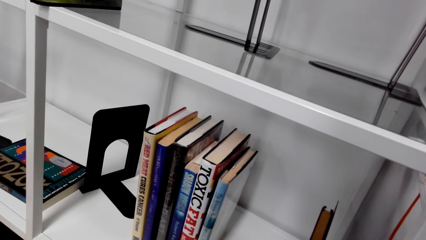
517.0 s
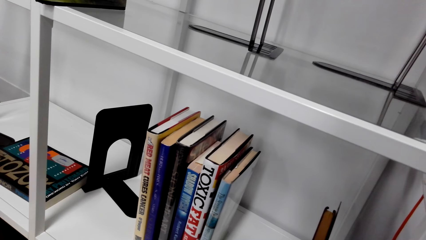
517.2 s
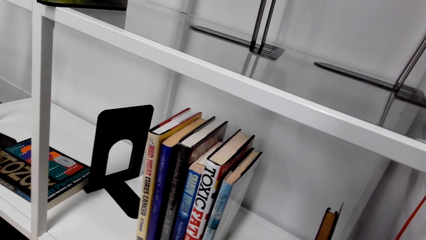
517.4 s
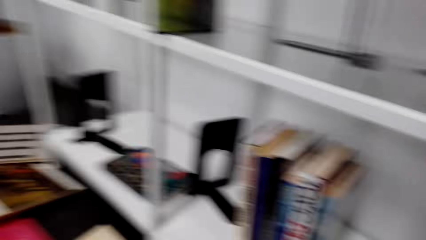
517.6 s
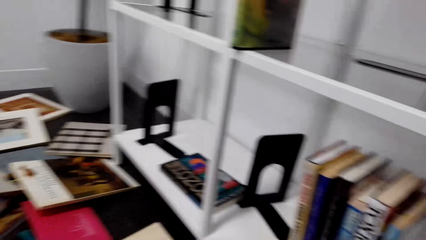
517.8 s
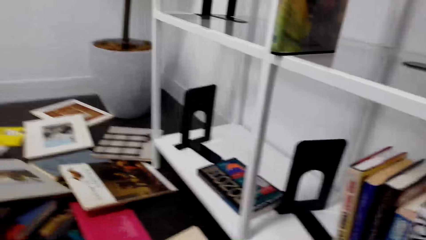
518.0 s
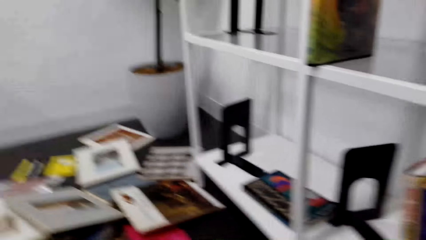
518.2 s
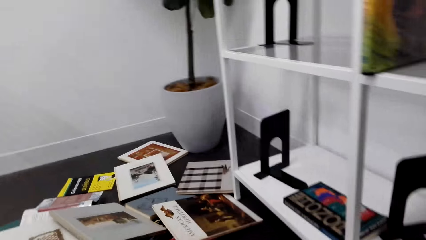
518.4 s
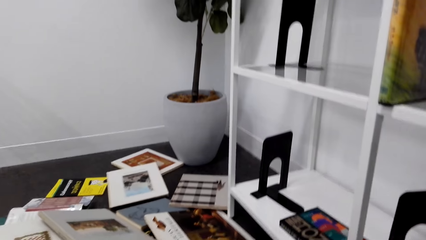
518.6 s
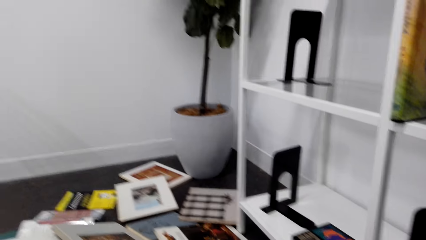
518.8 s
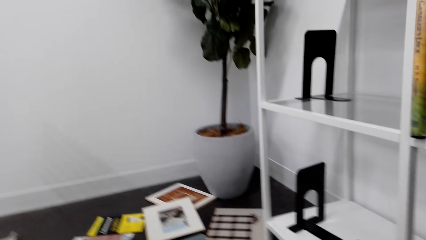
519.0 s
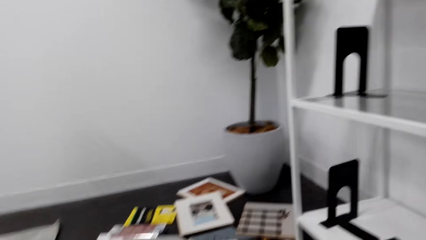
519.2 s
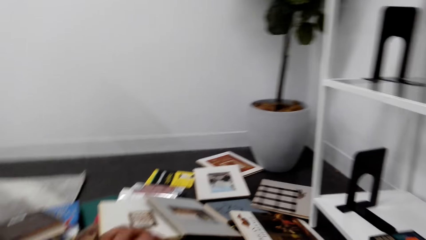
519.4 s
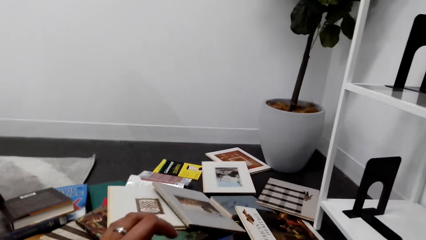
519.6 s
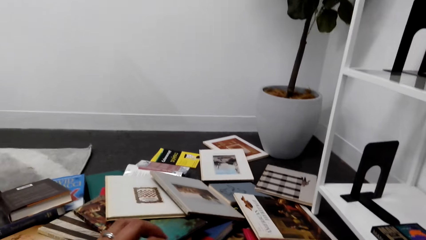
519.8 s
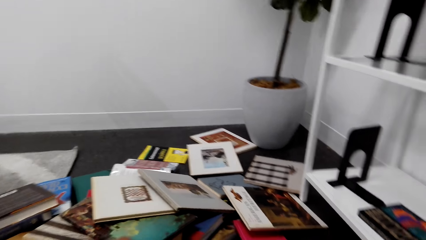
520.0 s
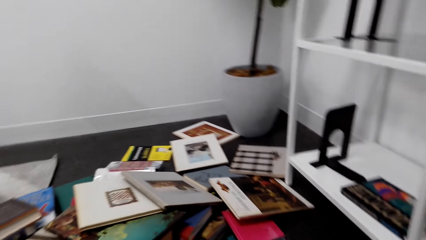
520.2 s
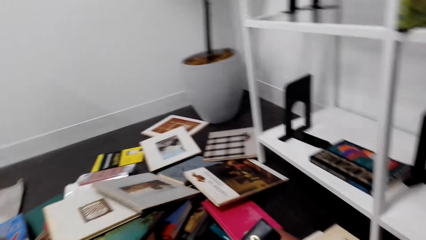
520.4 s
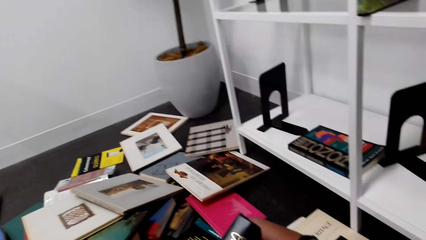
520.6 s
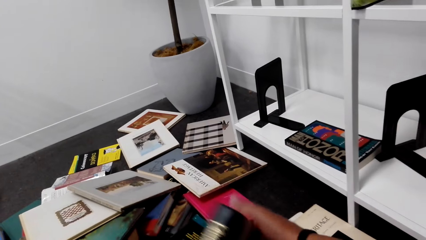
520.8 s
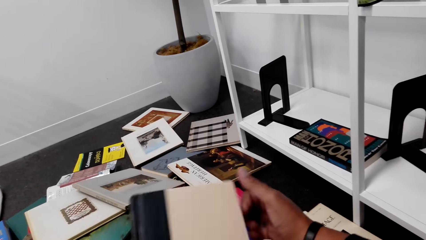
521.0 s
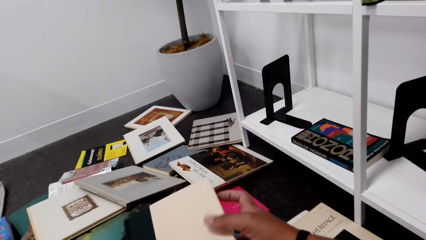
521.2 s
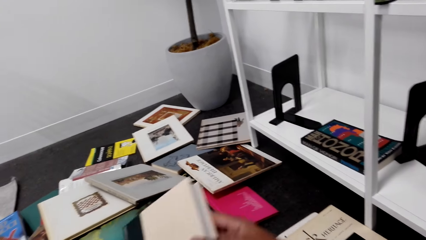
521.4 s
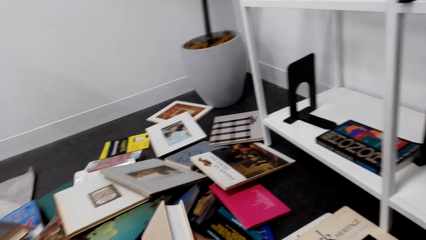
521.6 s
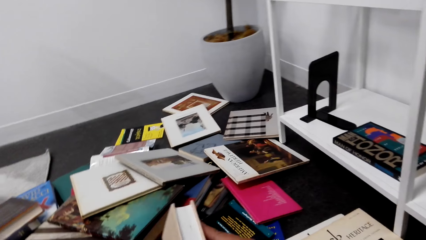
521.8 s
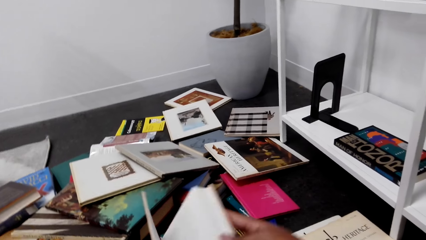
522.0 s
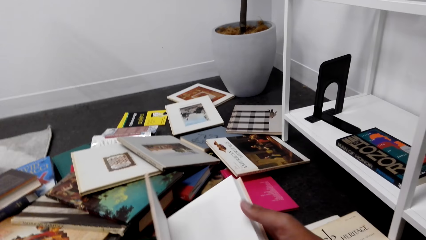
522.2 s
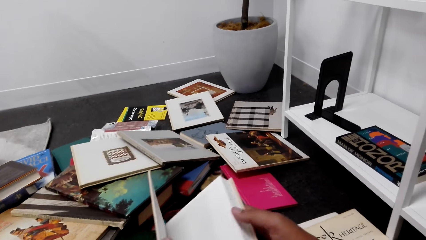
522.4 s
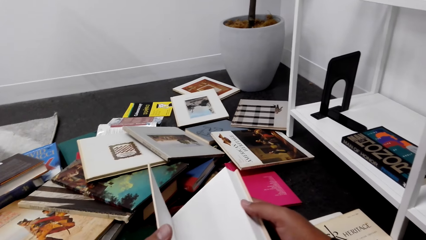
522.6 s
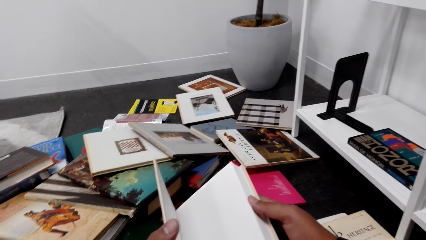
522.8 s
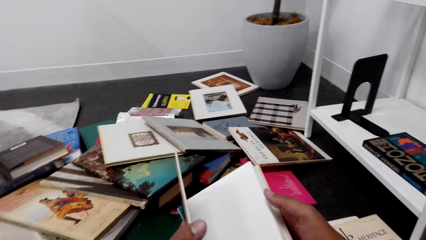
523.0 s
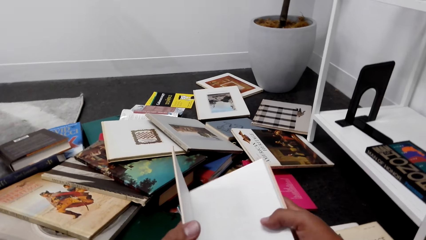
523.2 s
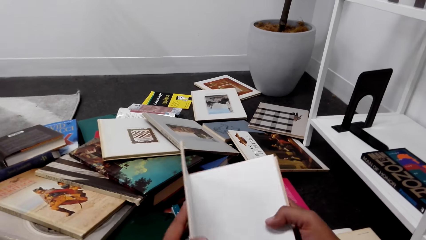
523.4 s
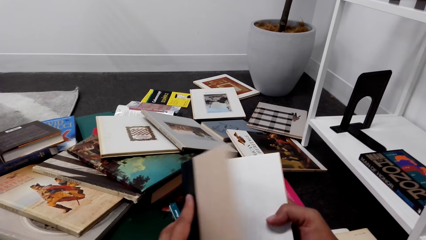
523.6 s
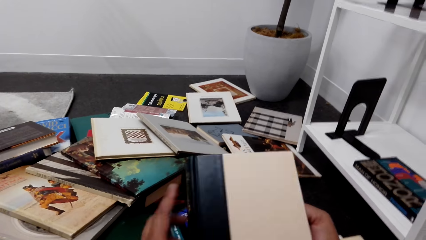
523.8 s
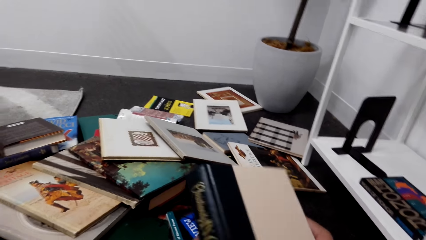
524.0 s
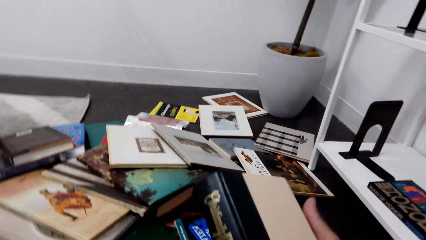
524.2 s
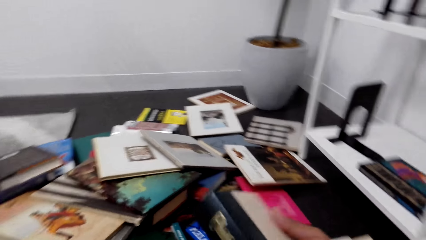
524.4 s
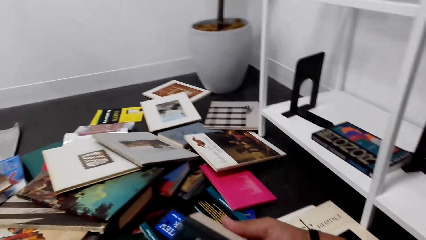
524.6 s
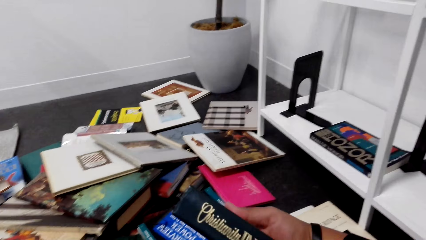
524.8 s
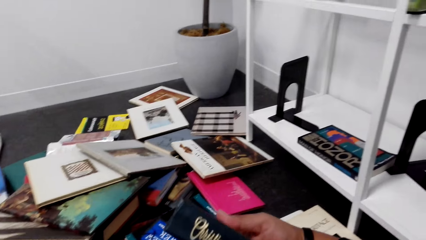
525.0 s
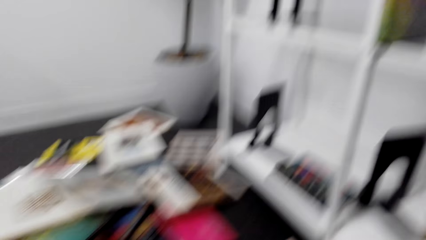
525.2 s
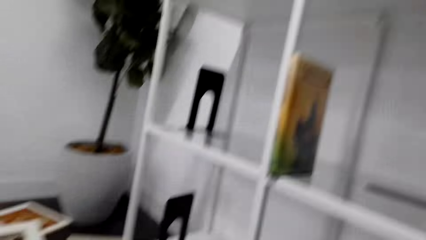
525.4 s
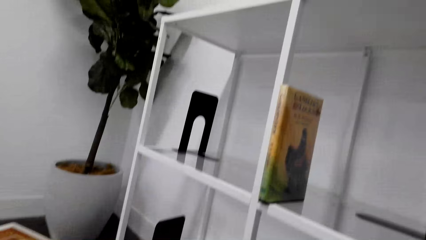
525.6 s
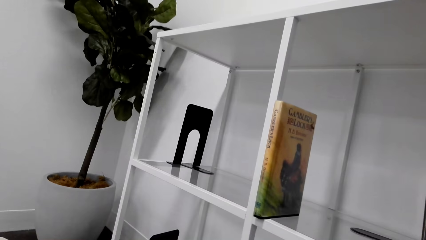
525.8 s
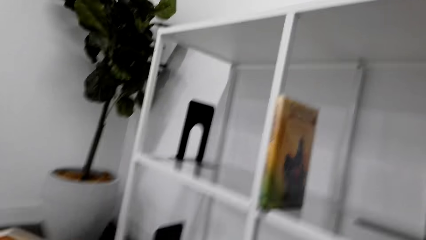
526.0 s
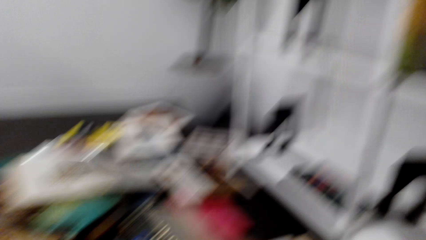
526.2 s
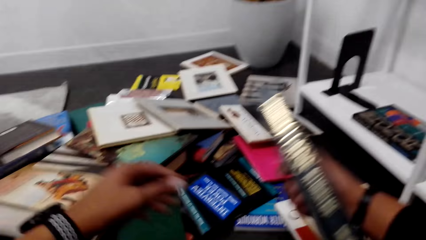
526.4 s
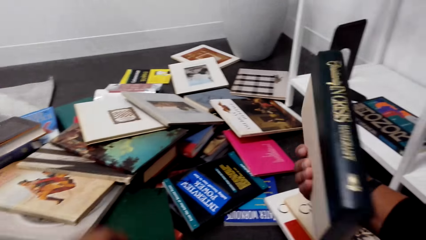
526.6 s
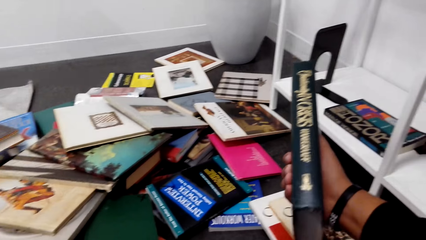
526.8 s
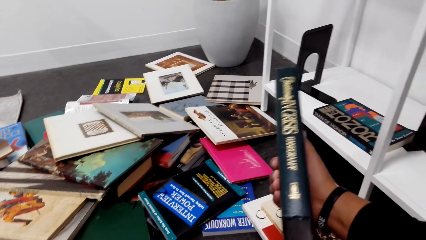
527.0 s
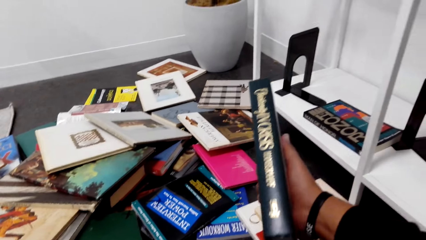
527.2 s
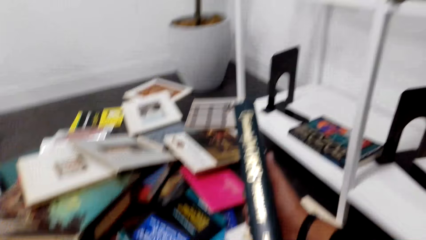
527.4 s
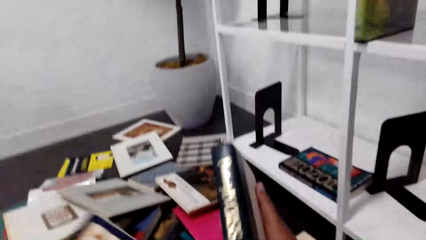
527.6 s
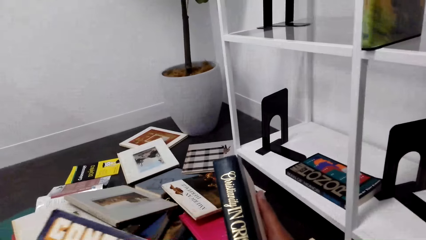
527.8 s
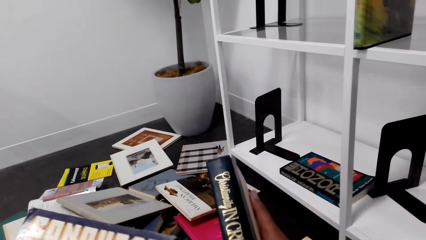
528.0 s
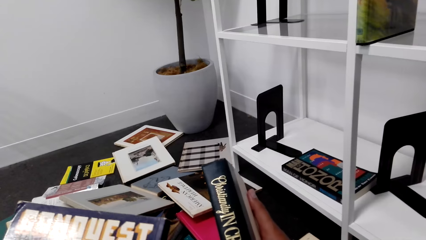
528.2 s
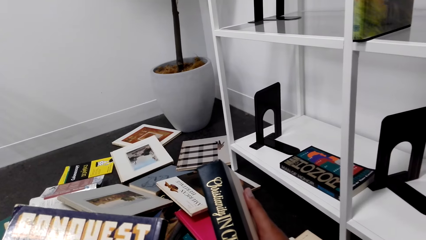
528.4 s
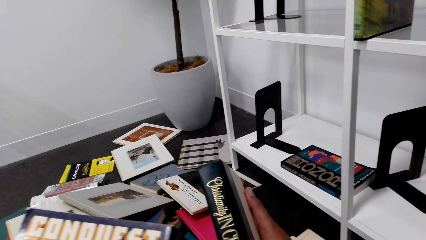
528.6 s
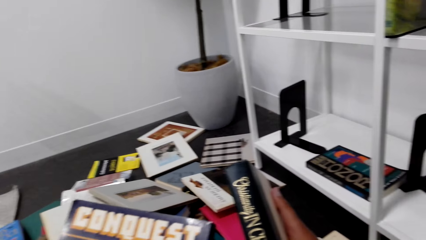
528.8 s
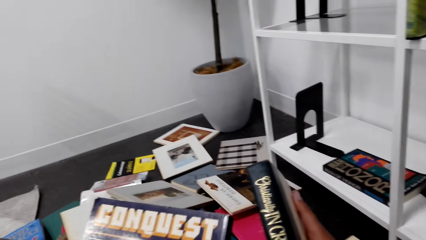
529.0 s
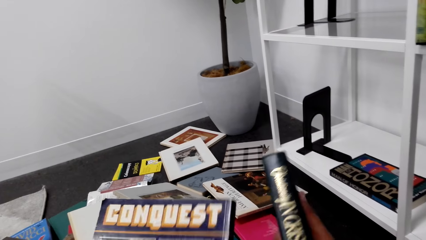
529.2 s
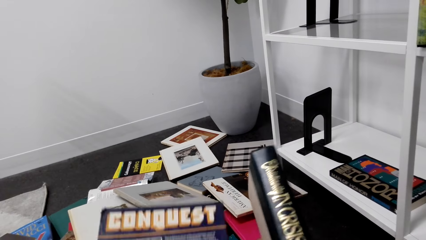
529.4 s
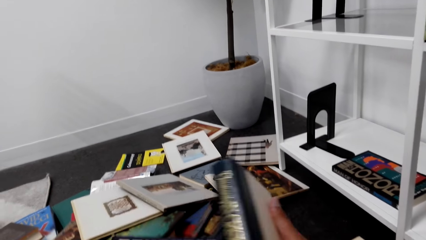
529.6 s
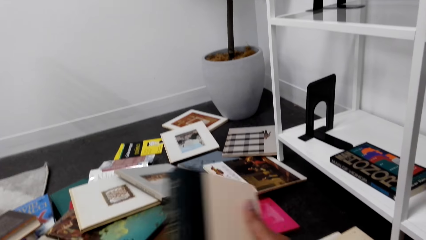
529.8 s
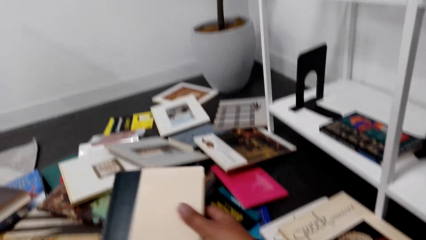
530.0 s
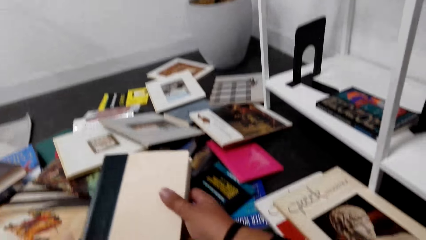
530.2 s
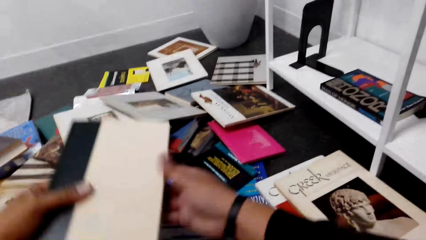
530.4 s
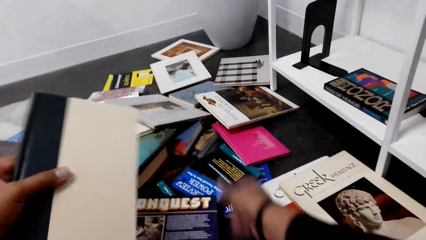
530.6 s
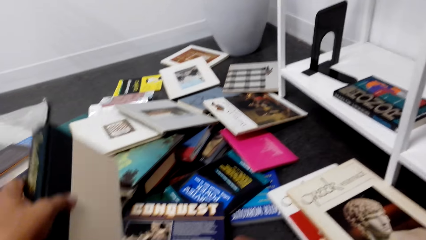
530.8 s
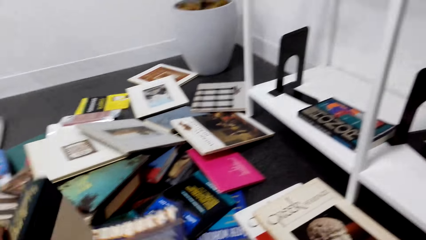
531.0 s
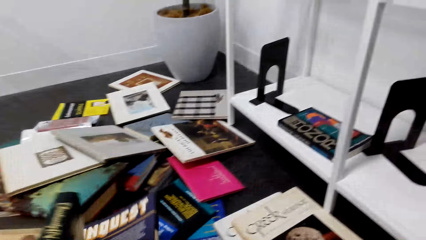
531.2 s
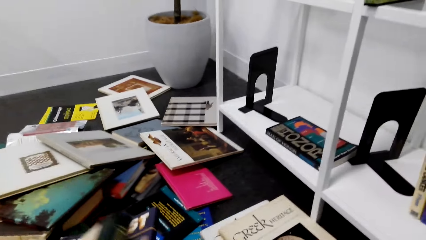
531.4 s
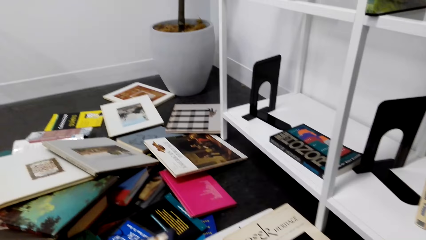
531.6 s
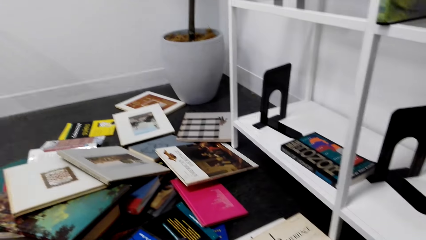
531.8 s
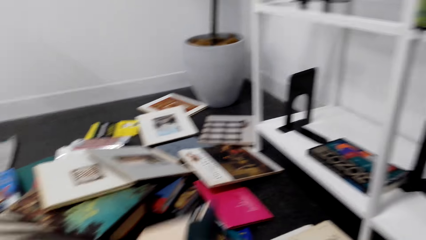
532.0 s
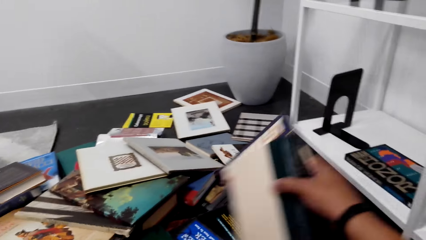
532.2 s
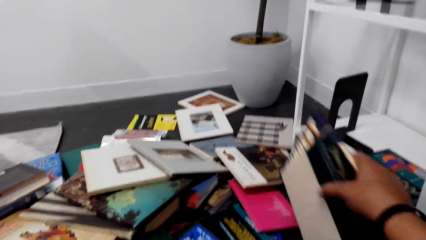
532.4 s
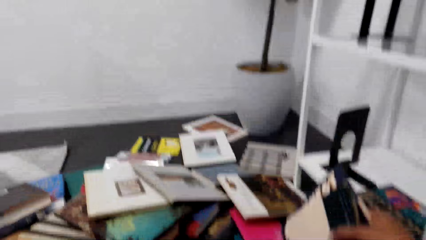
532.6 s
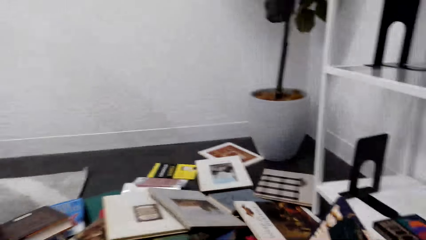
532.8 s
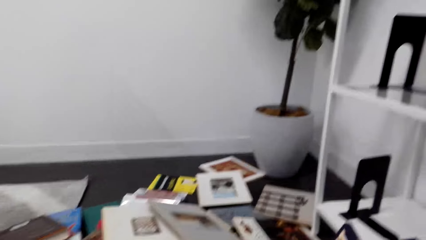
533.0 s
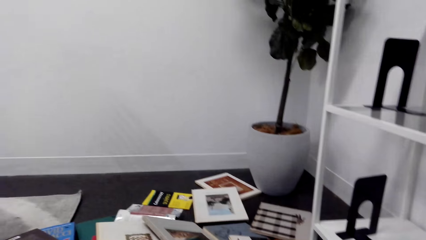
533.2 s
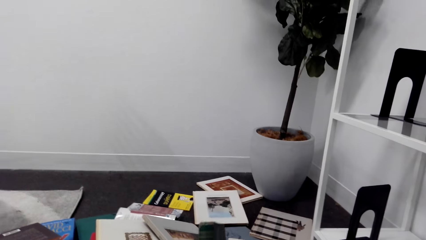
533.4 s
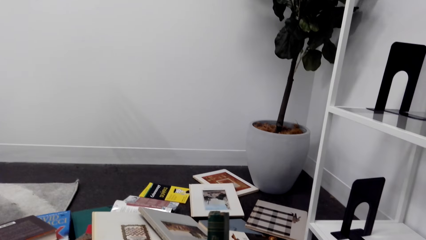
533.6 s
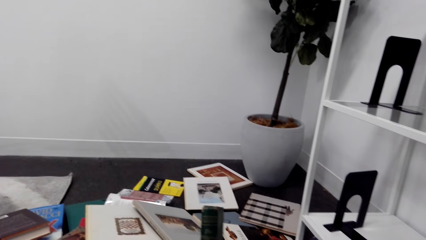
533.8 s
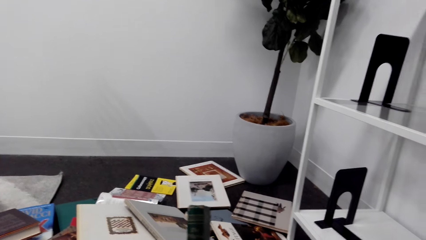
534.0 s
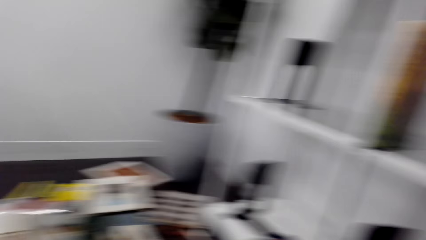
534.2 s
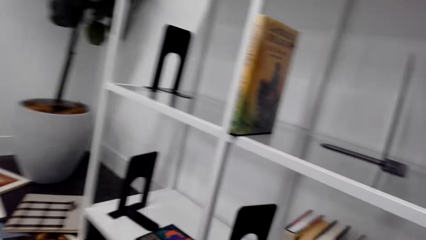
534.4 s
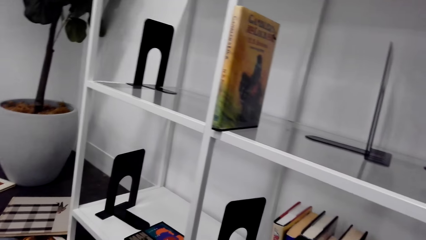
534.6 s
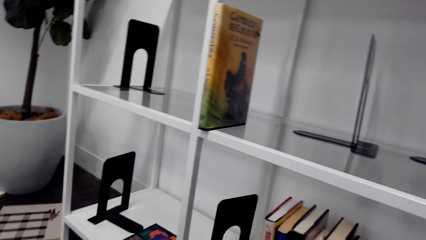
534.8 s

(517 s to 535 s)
The camera wearer picks the book. They flip the book cover. They close the book. They look at the book.
